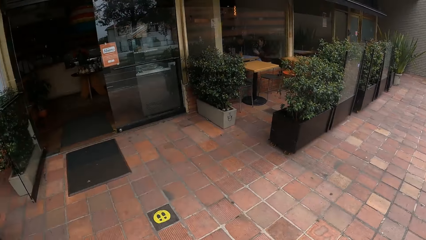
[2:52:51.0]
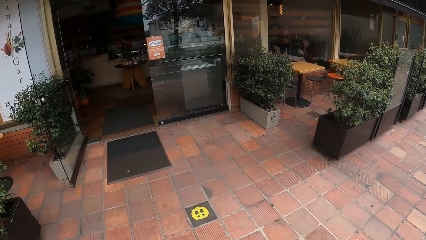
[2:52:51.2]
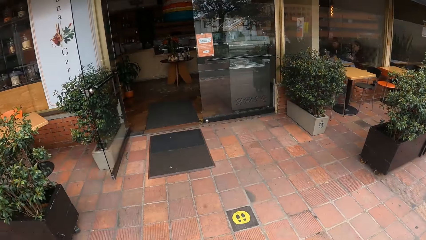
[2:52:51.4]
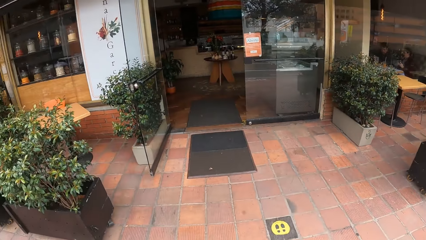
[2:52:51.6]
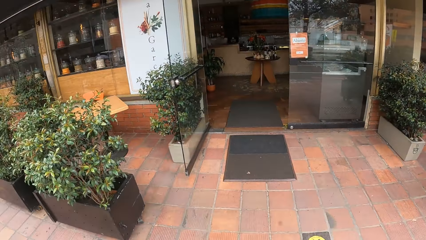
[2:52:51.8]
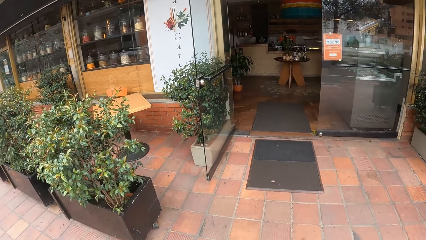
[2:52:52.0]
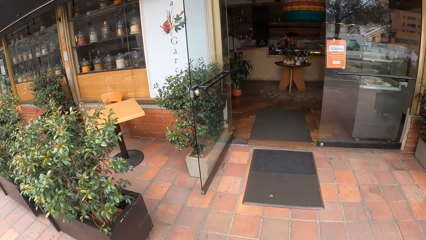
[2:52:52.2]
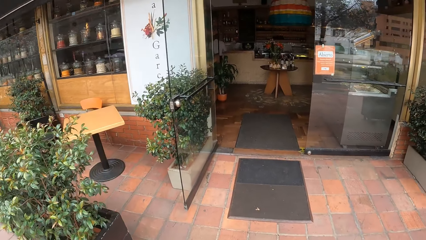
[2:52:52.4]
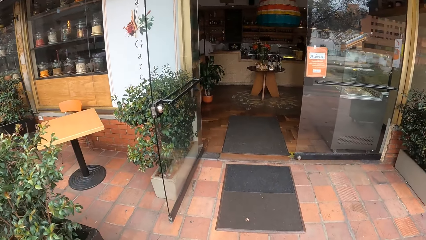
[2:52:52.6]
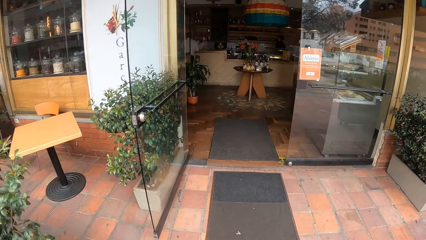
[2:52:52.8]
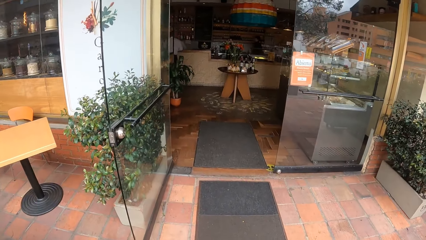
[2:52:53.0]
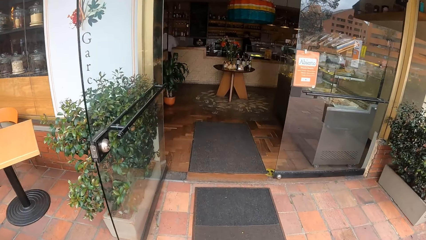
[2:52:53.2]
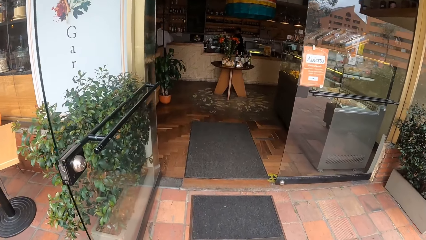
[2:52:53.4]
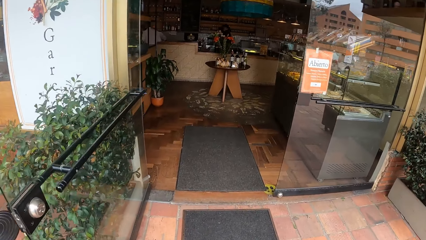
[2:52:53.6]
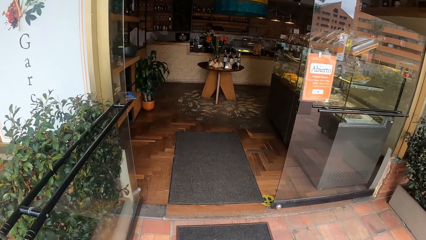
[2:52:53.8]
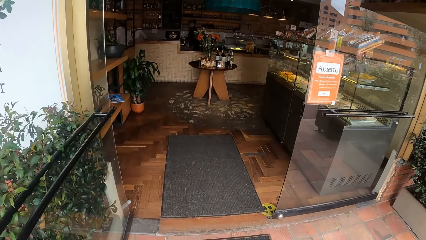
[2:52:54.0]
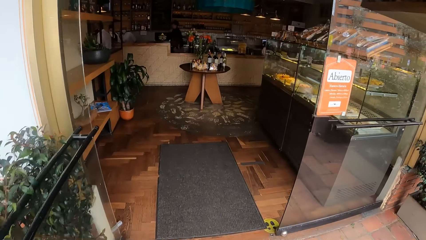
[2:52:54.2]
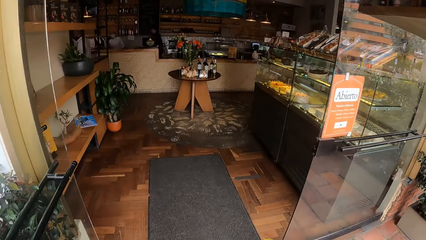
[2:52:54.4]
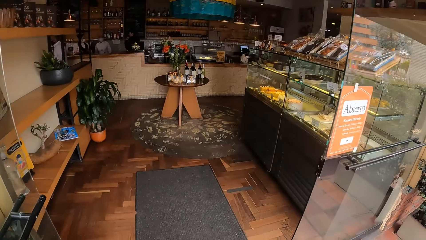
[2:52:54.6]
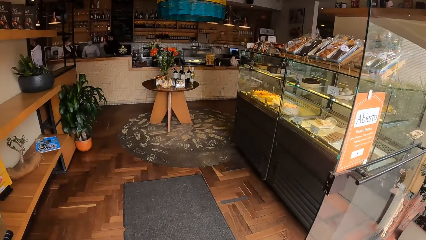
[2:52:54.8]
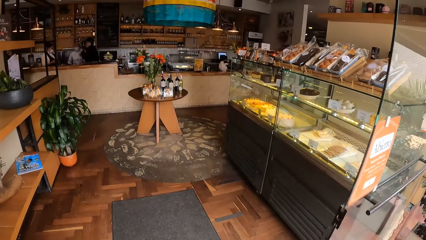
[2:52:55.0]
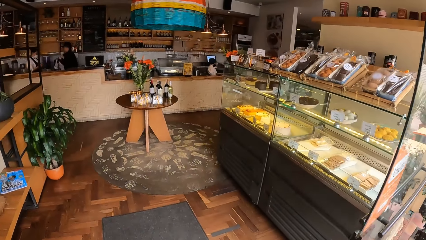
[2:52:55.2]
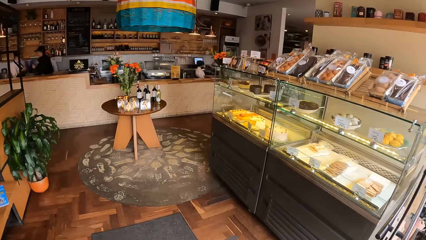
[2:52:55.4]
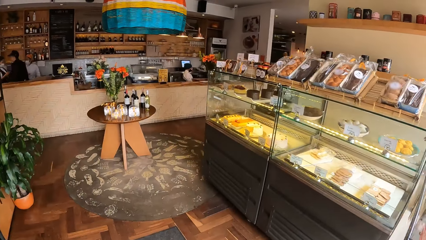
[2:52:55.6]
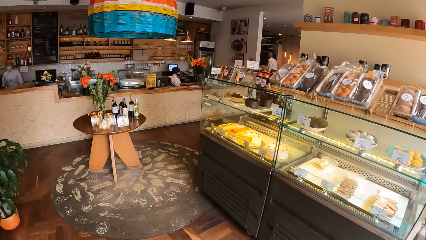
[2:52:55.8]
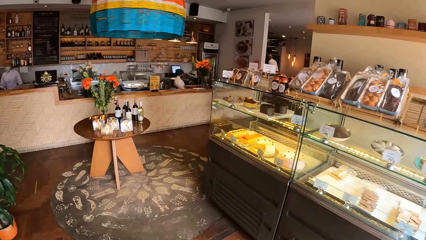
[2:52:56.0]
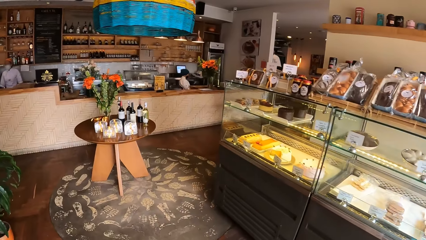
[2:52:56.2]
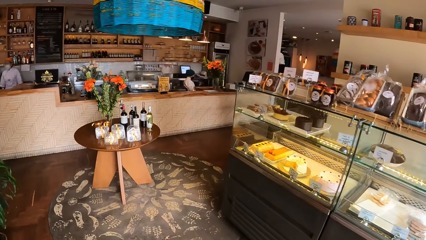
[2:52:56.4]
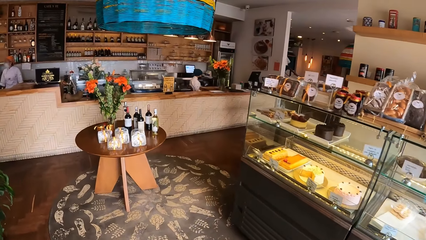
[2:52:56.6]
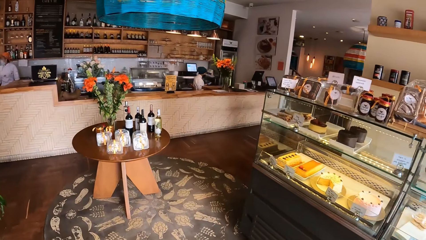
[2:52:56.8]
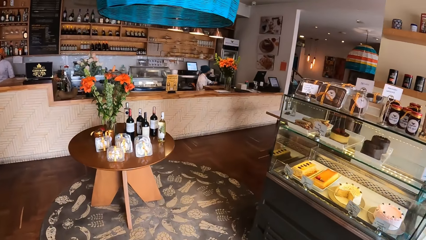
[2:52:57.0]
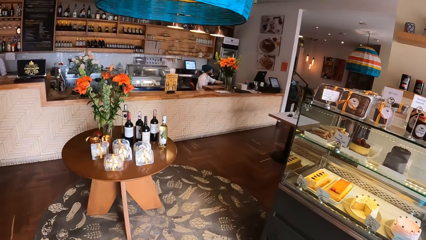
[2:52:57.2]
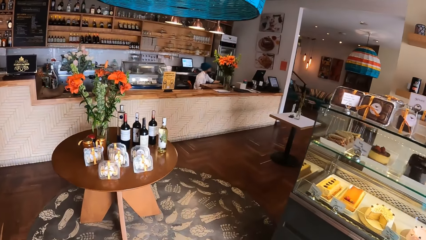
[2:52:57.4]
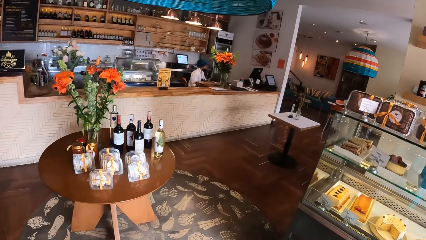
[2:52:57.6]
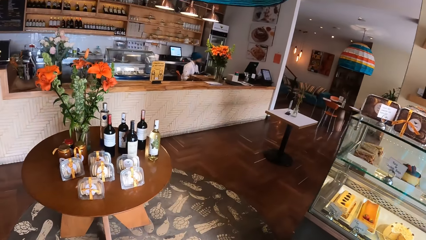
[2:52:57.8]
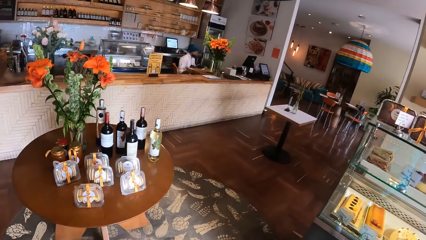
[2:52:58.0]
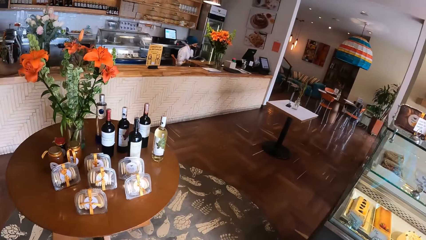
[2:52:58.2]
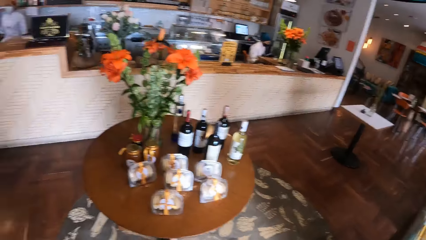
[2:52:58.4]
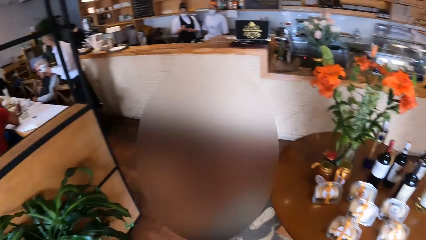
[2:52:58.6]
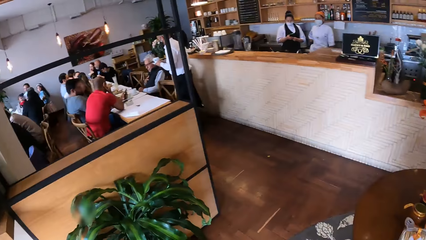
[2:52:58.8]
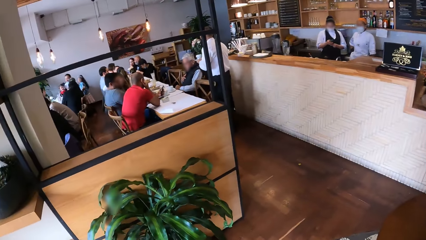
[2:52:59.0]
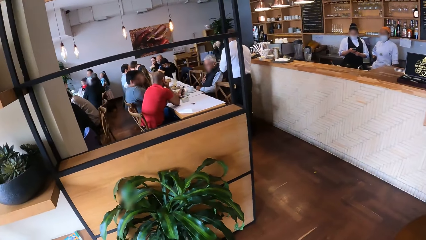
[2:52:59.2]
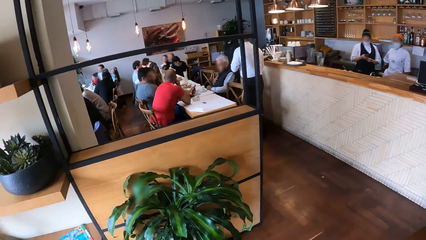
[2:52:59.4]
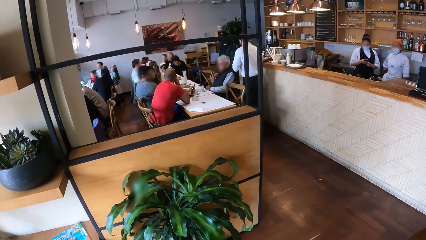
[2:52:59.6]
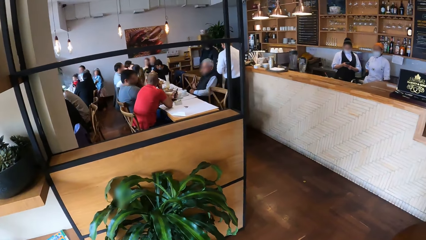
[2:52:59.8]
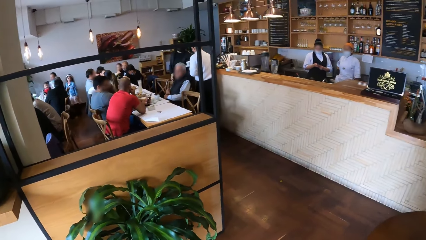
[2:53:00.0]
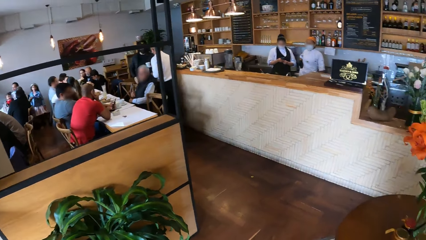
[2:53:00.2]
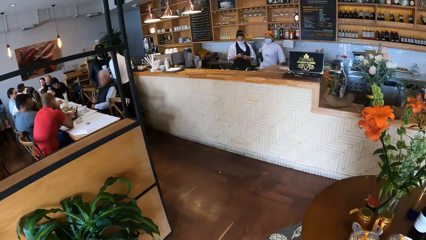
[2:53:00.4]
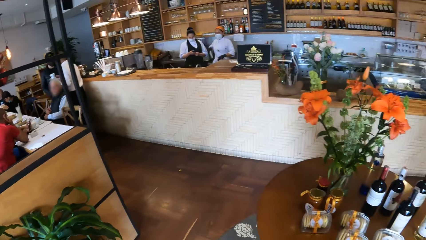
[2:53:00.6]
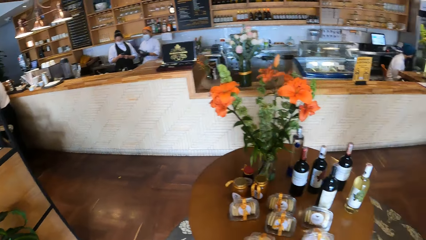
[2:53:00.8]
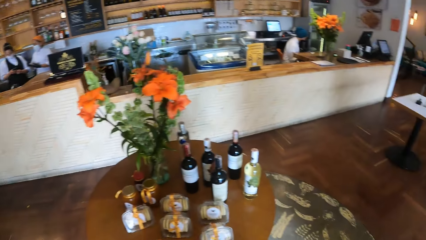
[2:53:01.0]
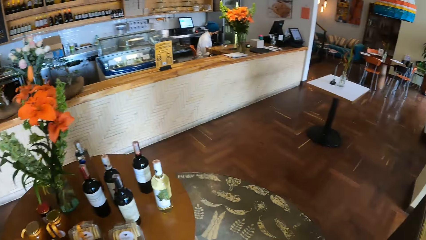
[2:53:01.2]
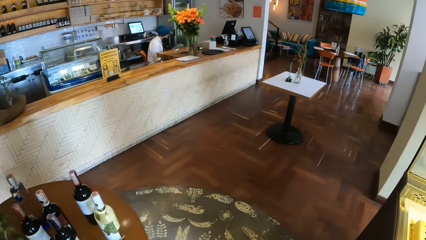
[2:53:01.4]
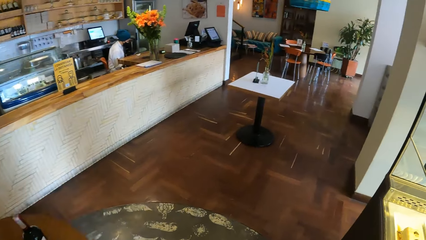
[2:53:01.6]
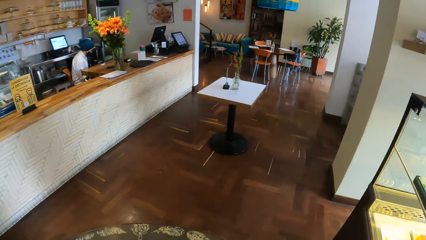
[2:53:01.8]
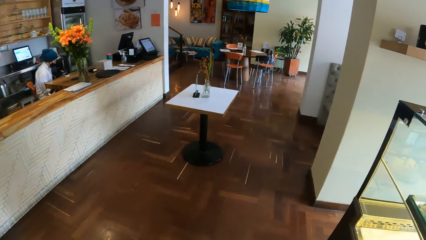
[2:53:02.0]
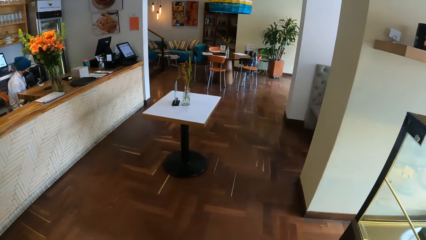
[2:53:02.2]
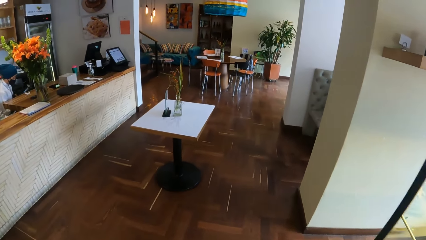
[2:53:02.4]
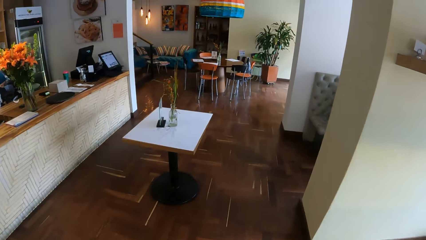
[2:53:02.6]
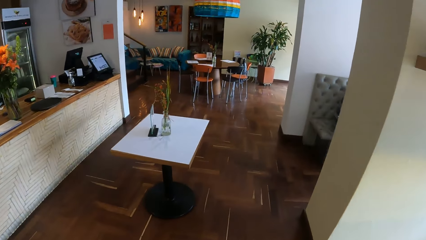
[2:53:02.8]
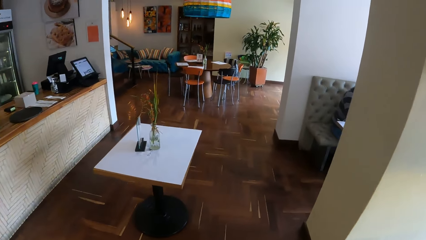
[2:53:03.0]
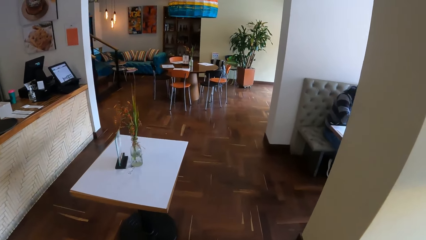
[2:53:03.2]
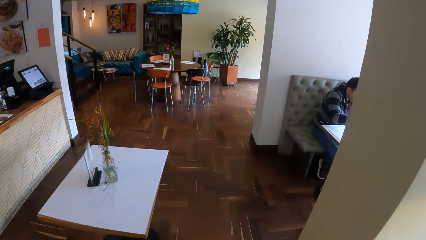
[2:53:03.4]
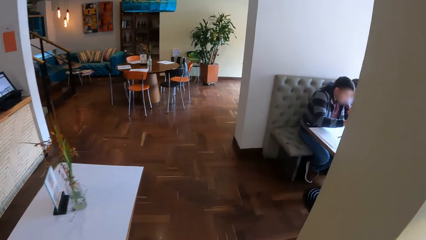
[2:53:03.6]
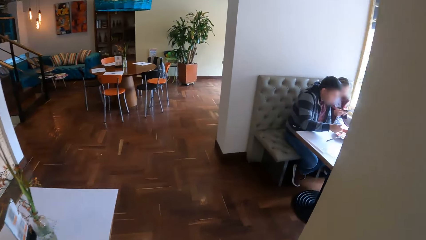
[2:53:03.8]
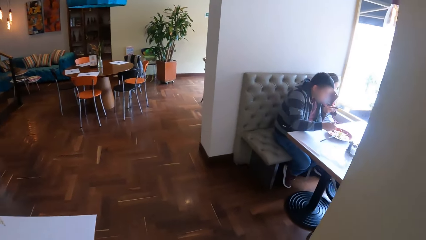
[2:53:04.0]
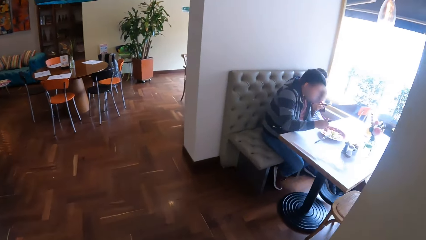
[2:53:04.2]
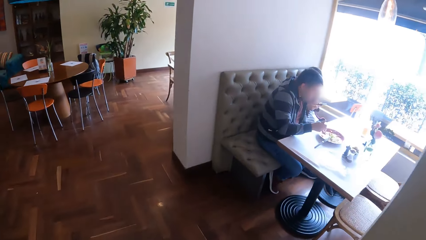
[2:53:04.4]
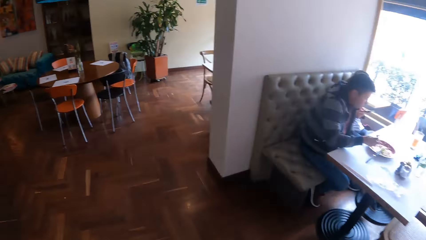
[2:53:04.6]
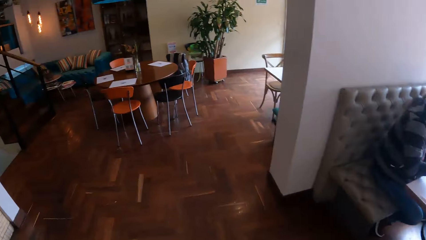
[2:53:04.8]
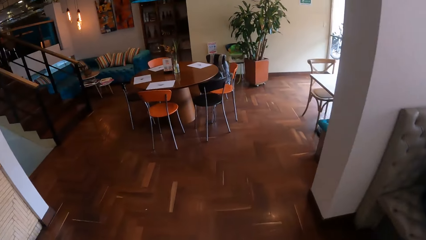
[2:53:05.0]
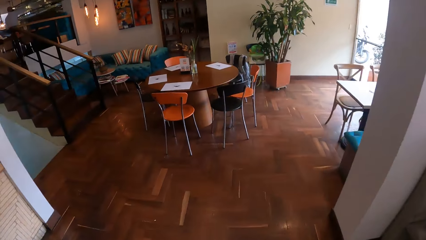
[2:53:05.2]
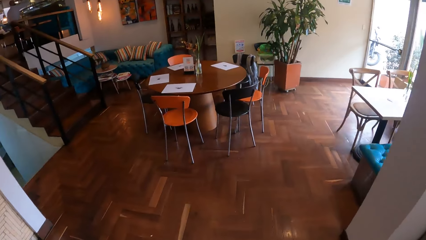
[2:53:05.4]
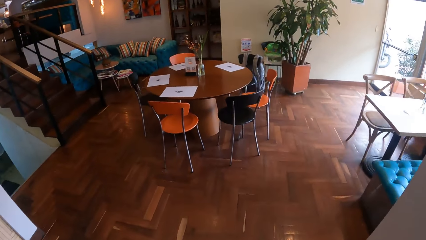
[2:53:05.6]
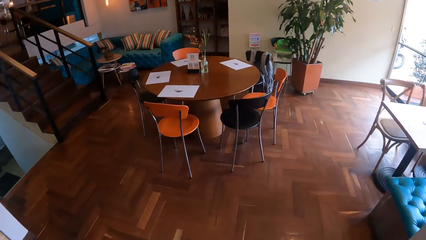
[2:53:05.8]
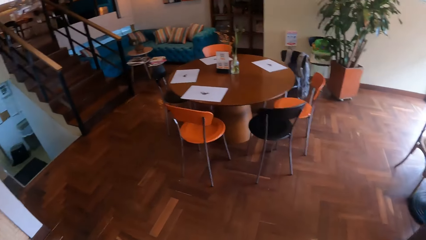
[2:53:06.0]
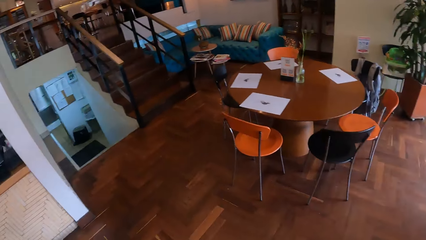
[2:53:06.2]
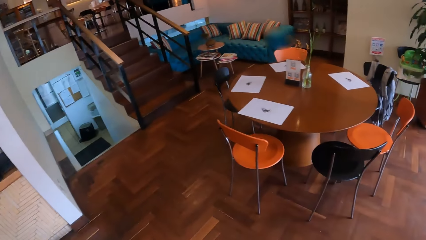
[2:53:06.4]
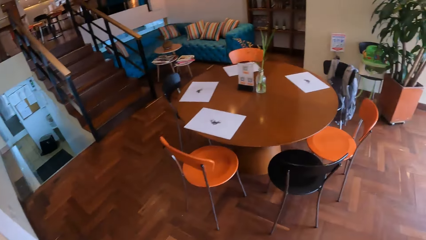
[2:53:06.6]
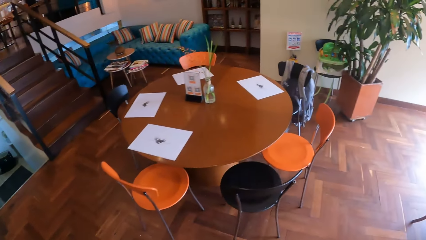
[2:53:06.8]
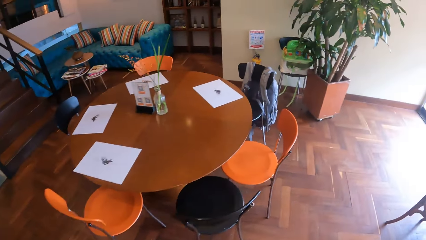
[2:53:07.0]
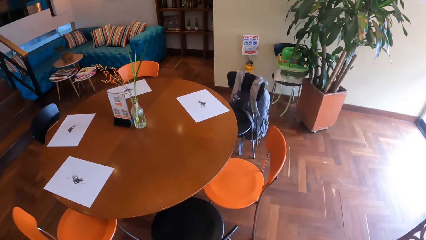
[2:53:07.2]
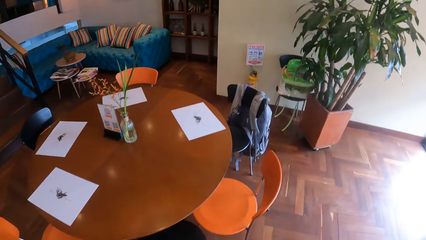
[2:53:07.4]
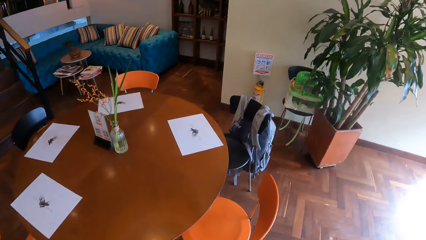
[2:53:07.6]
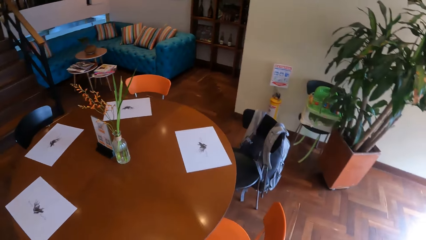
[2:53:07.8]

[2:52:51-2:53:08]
The camera wearer walks into the restaurant. They look around the room. They walk around in the room.
